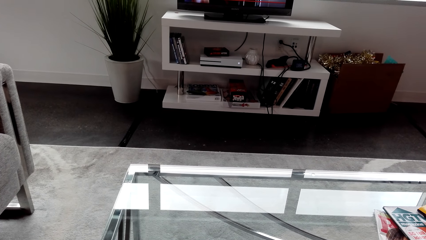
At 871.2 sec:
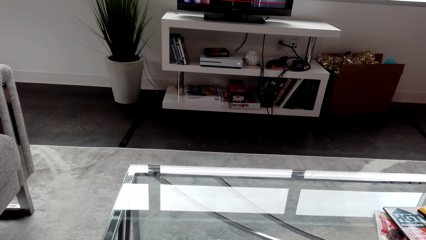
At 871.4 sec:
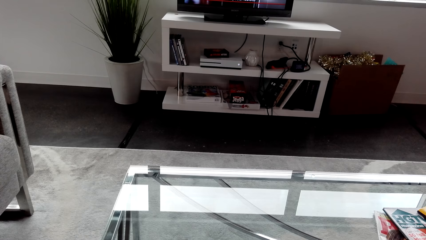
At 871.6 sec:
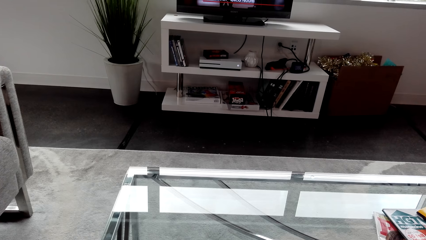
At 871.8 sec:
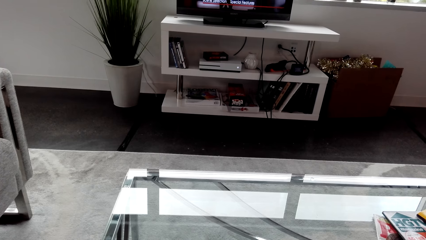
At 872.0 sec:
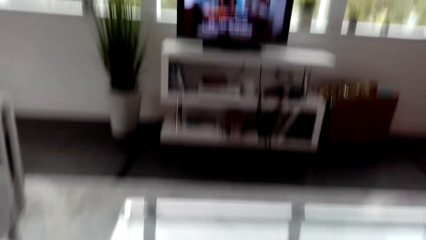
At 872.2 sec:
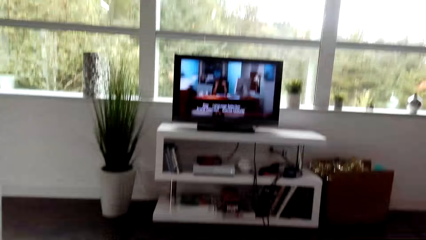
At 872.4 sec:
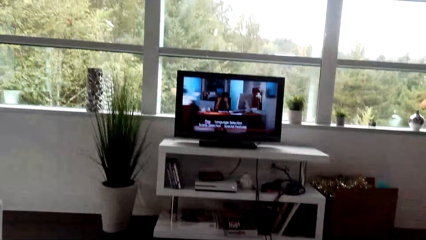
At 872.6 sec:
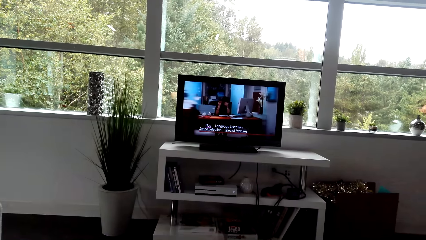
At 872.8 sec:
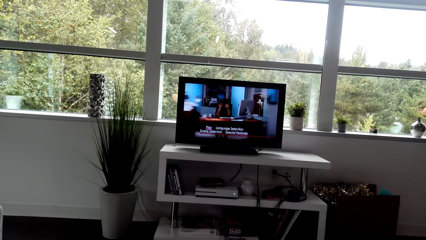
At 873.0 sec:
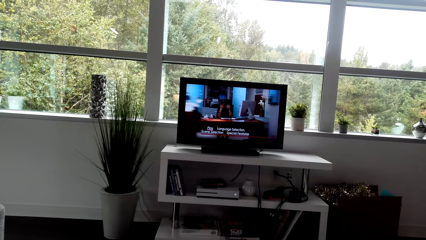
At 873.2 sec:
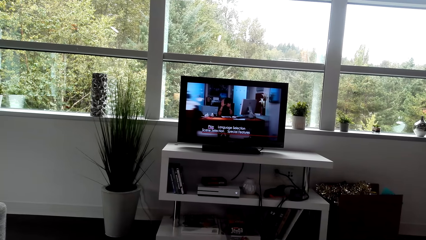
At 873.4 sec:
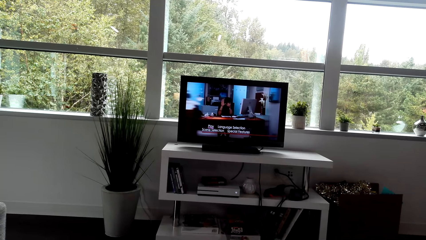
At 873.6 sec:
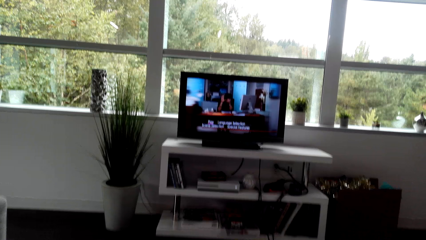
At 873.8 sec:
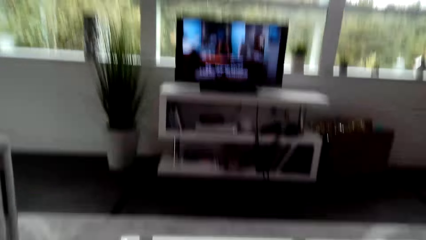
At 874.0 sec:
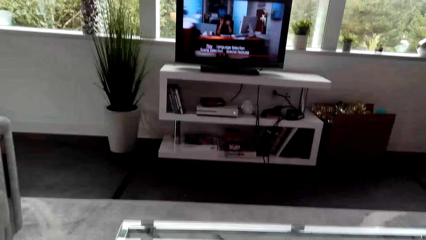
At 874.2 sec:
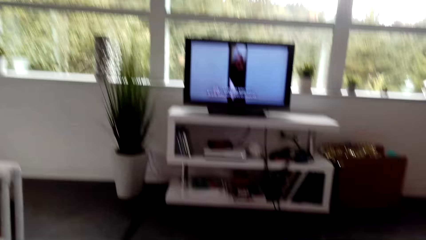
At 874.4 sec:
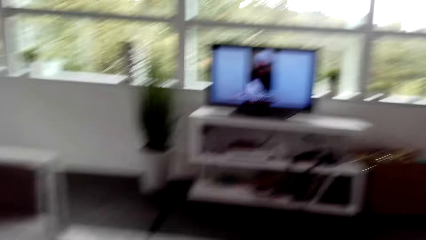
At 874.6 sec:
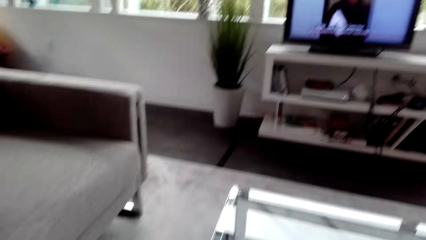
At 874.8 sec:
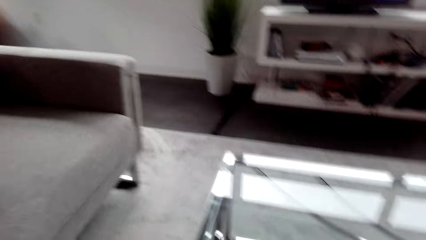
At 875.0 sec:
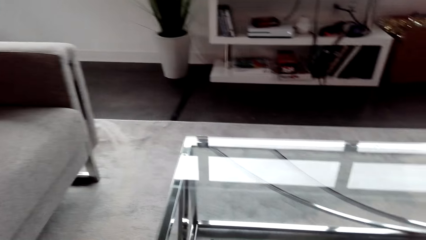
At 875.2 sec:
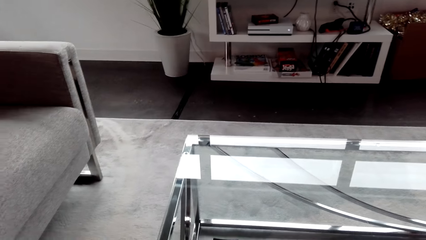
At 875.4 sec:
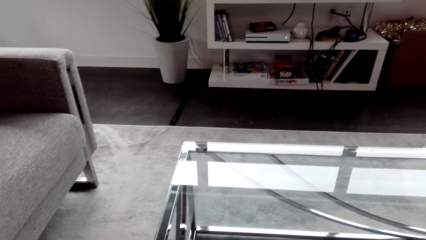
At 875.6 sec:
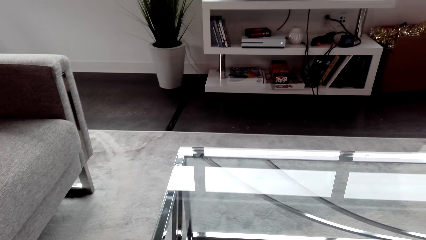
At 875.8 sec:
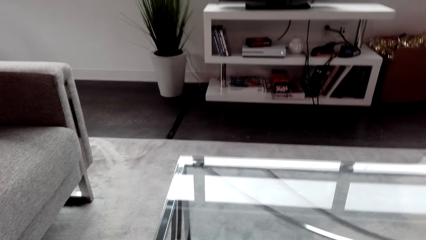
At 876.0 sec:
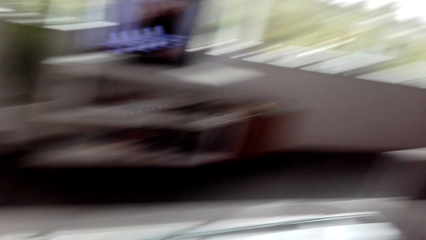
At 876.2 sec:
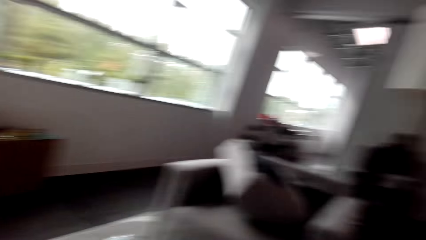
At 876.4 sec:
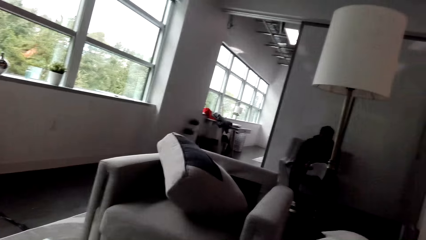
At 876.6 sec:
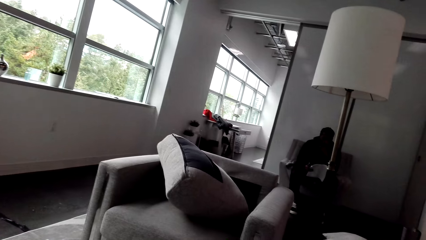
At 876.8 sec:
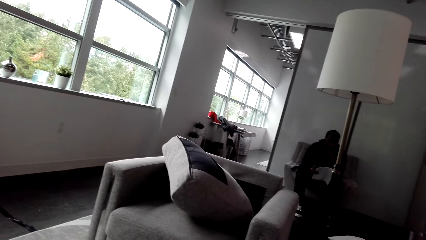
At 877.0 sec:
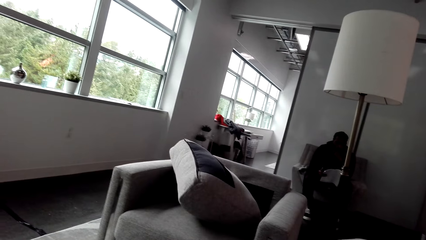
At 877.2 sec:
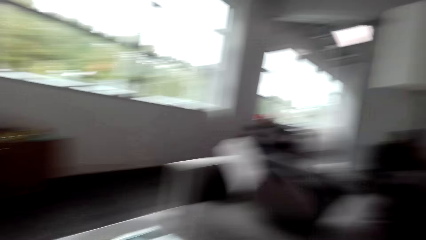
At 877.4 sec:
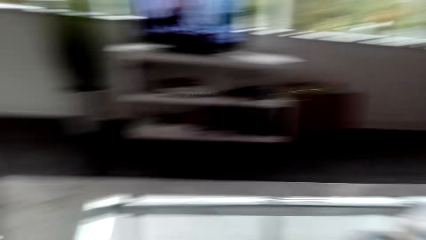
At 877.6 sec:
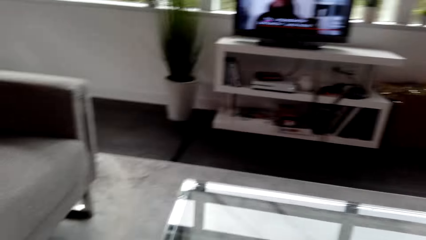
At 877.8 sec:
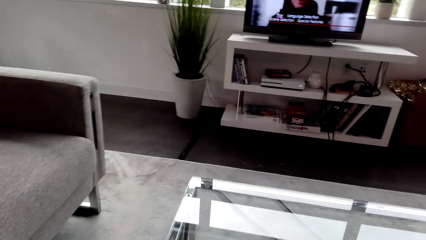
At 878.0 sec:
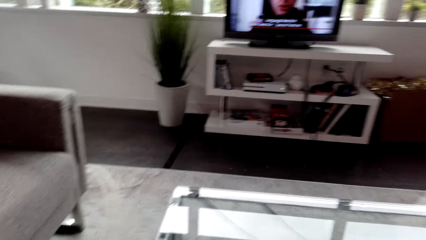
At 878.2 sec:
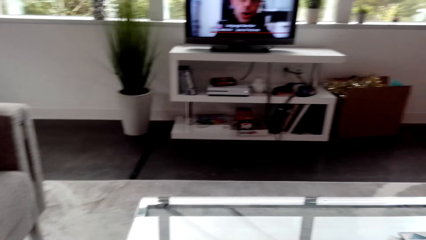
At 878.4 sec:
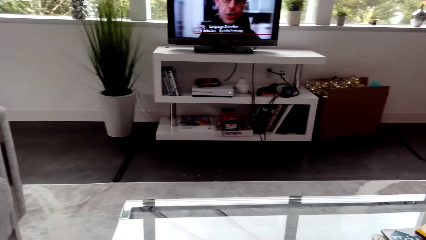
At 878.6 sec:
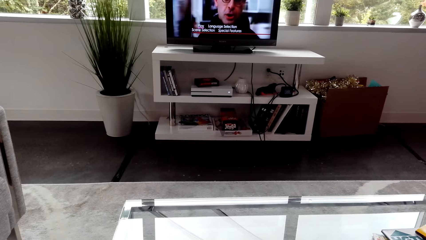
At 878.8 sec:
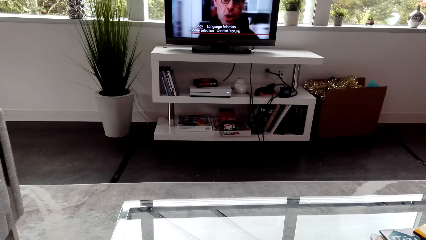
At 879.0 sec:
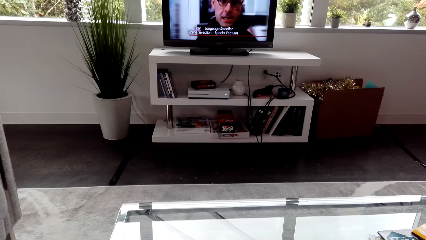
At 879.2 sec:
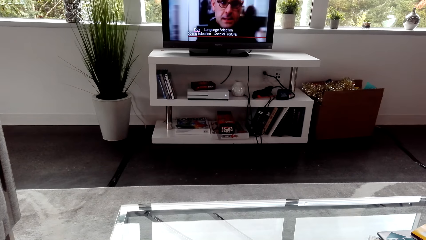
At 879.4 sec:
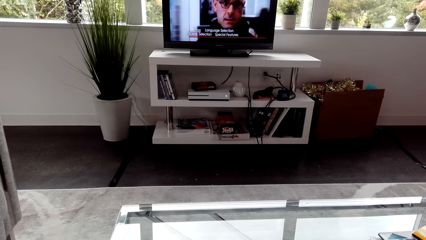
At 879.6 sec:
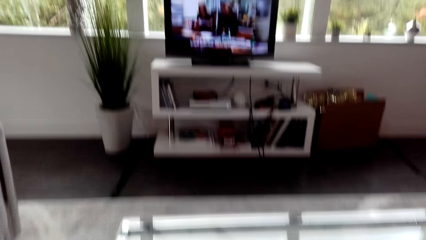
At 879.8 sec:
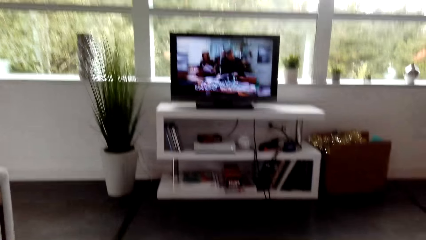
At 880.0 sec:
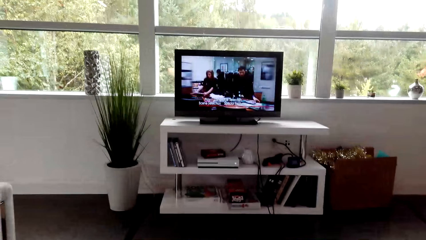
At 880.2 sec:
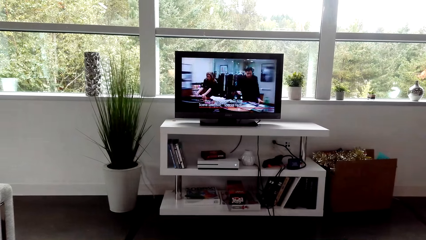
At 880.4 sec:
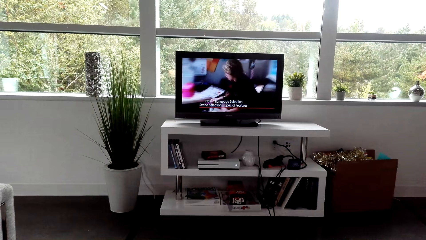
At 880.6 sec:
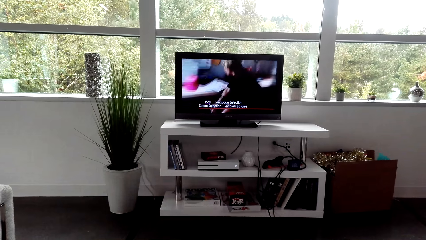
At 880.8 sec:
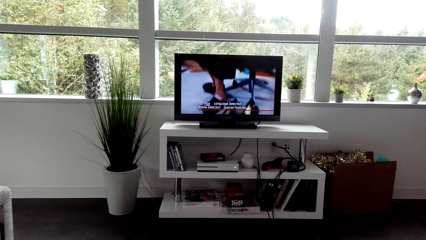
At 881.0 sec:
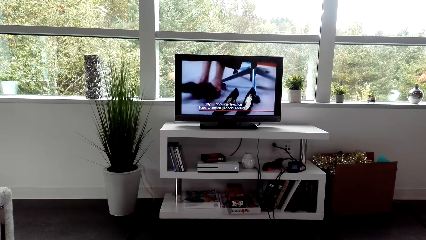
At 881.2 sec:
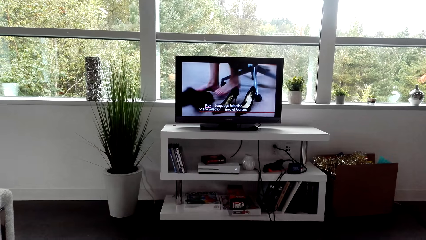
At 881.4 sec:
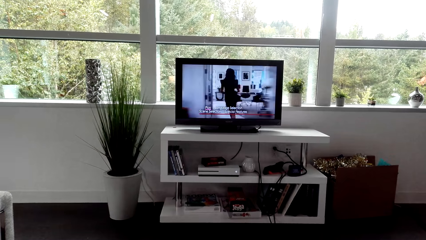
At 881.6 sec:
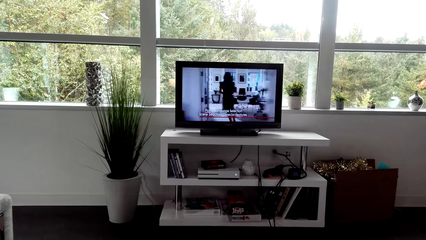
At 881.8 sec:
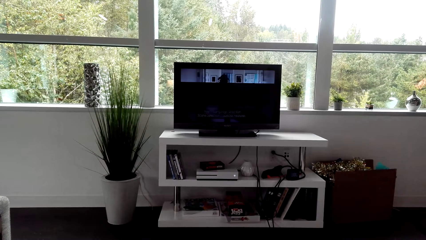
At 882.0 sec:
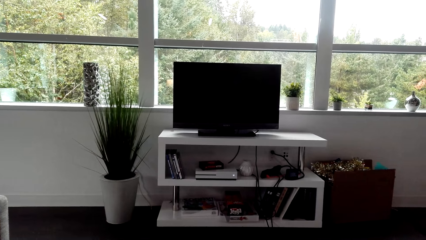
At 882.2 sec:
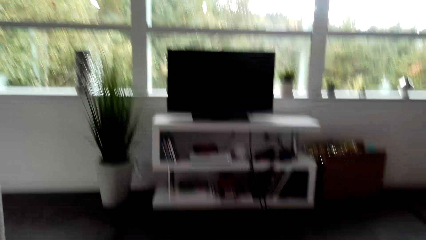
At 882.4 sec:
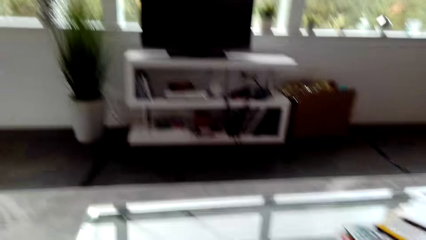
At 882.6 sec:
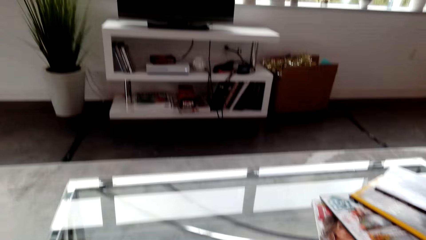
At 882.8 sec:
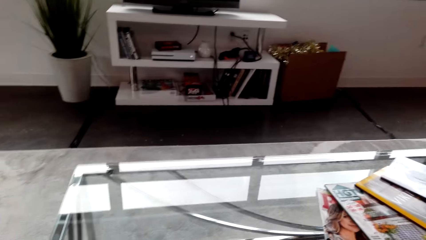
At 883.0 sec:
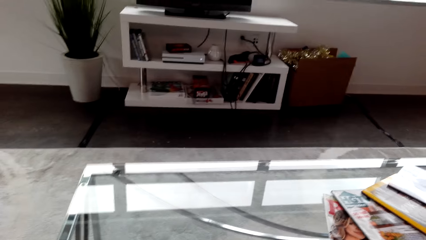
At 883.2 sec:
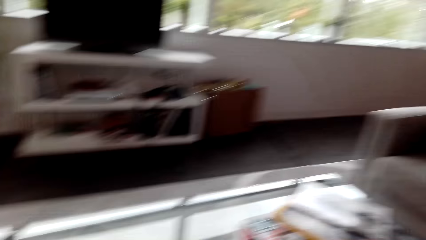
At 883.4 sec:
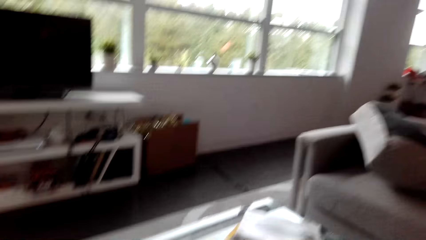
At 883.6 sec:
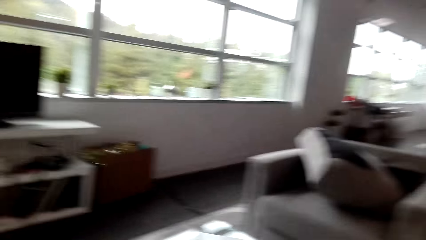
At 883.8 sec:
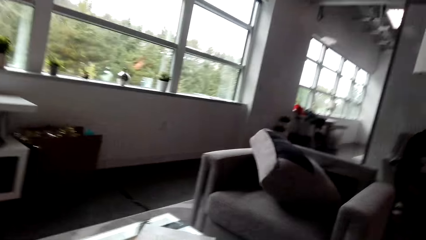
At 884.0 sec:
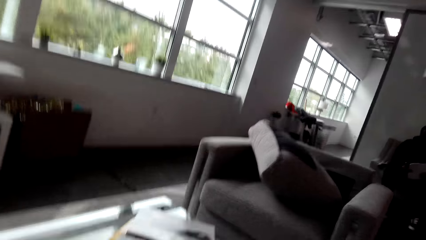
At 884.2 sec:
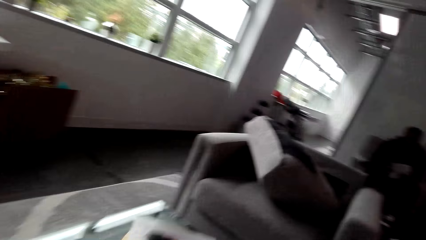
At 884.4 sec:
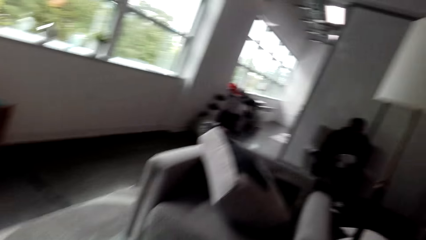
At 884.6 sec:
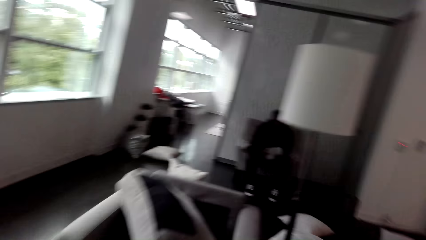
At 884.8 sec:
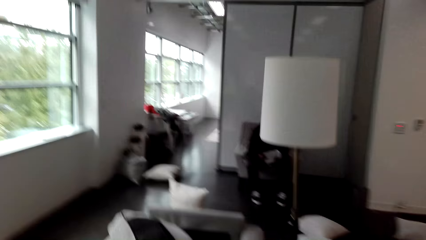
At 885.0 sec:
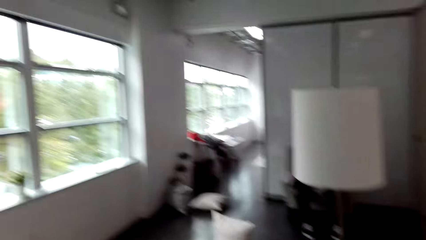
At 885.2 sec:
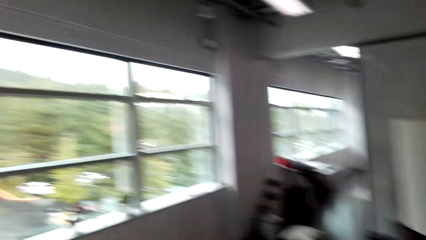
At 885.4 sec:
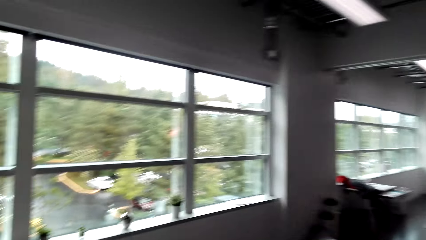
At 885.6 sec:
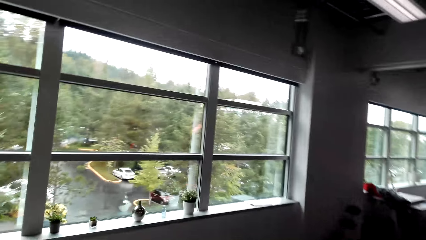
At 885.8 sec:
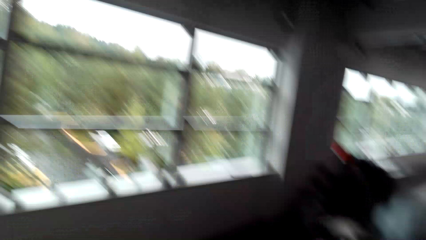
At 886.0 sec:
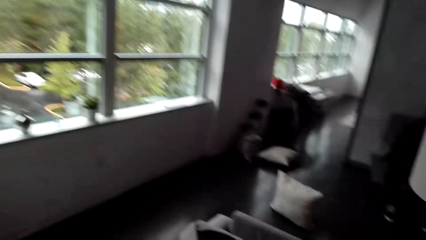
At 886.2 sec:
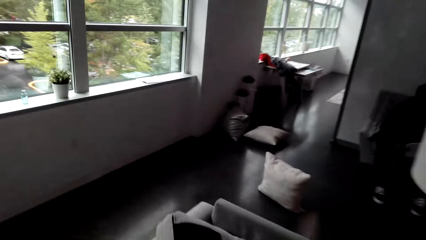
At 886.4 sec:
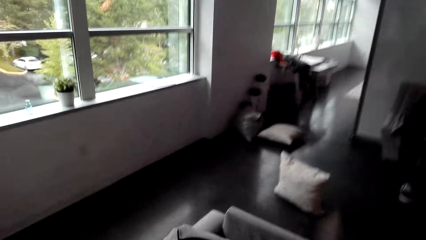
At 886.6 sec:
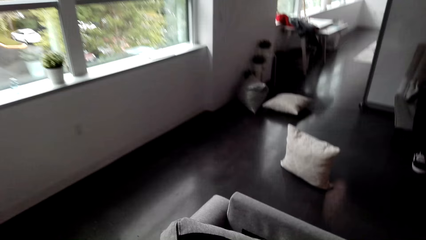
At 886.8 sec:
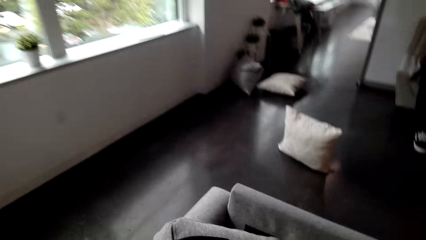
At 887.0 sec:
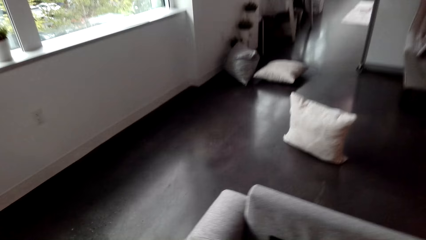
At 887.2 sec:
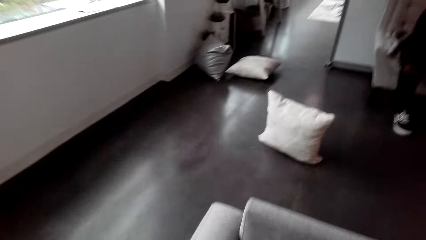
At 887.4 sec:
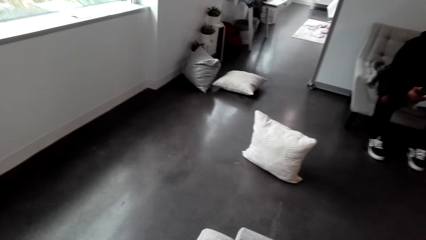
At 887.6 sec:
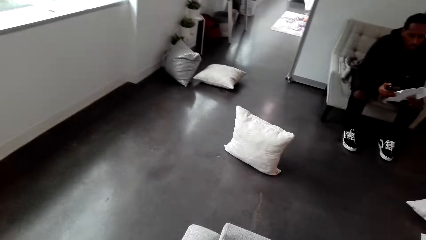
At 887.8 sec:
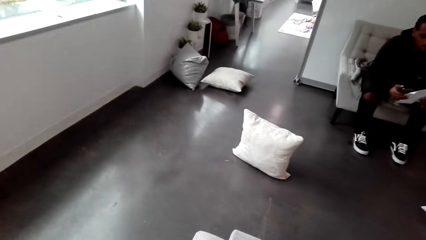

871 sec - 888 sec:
The camera wearer watches television. They look around. They interact with a man. They look around. They watch television. They turn off the television. They look down. They look around. They move around. They look around.
